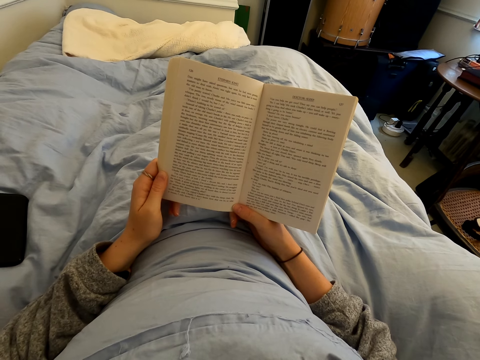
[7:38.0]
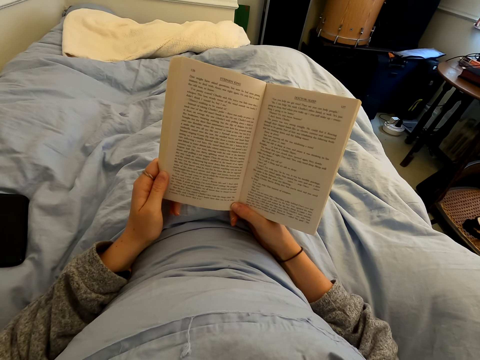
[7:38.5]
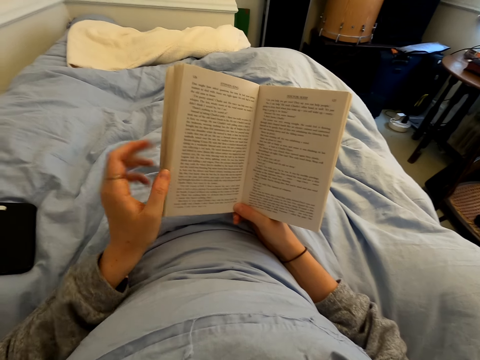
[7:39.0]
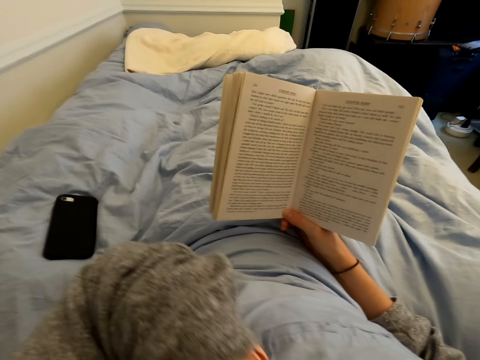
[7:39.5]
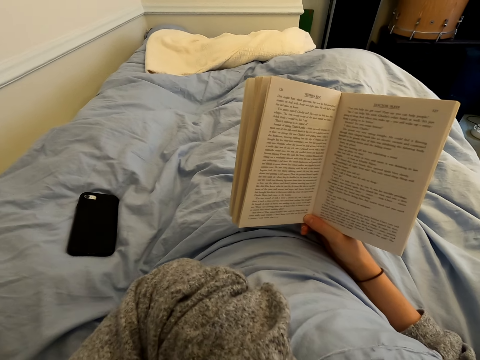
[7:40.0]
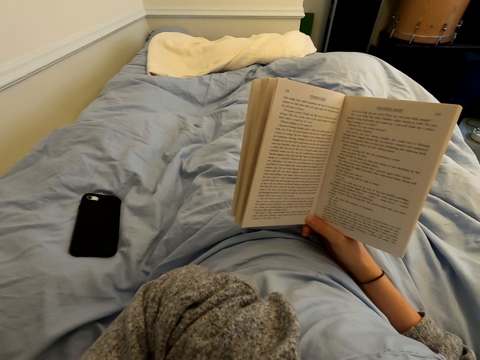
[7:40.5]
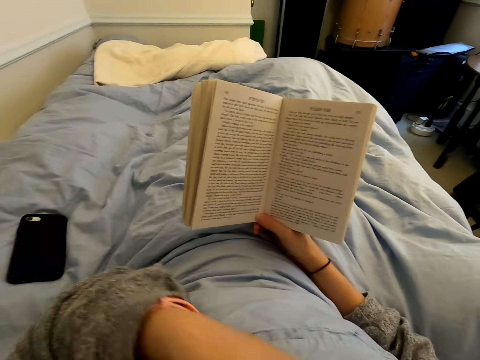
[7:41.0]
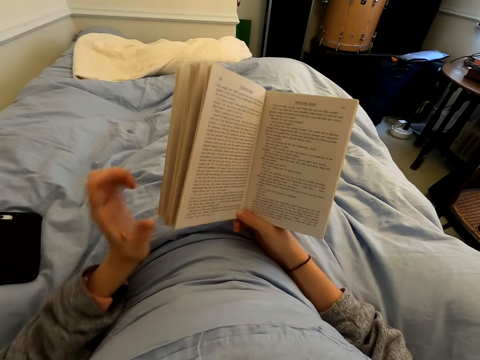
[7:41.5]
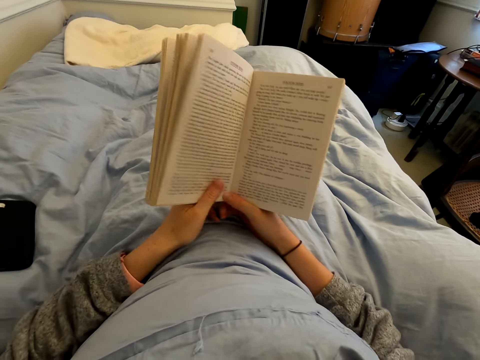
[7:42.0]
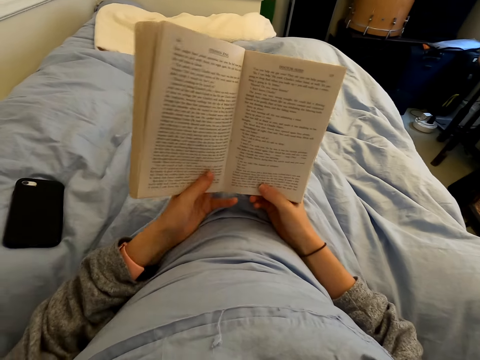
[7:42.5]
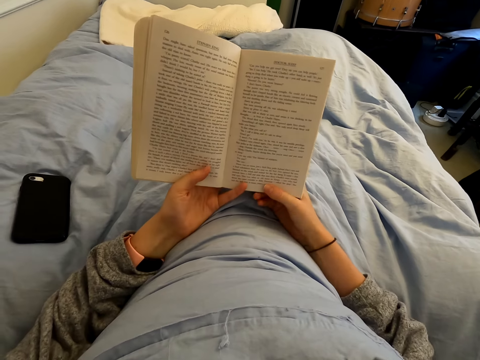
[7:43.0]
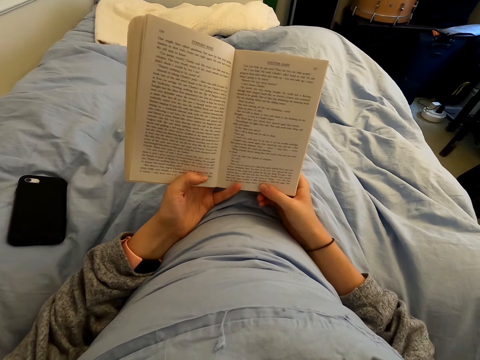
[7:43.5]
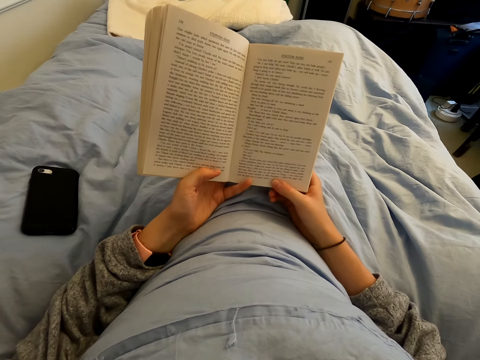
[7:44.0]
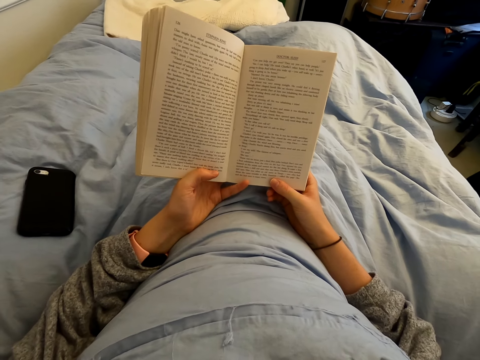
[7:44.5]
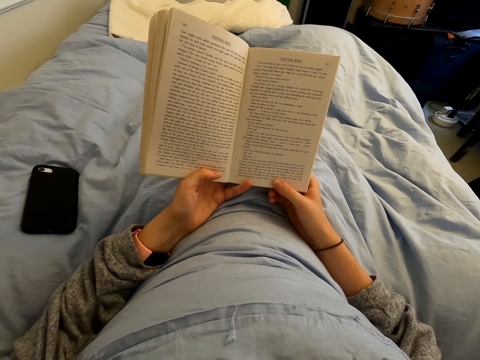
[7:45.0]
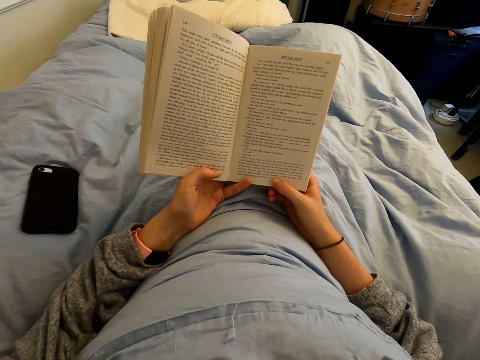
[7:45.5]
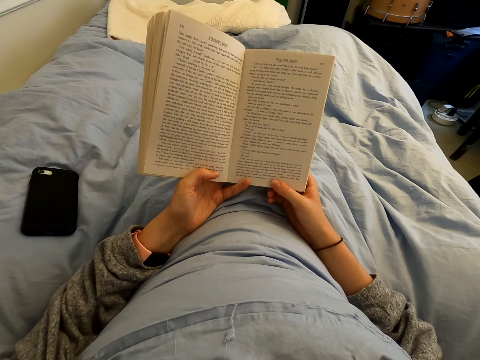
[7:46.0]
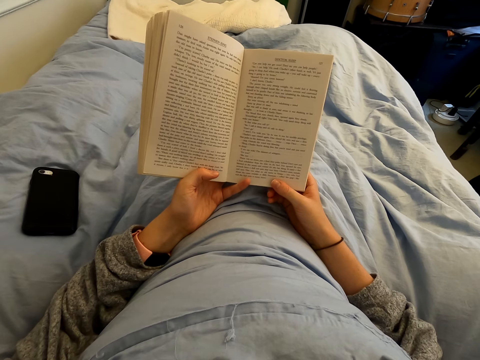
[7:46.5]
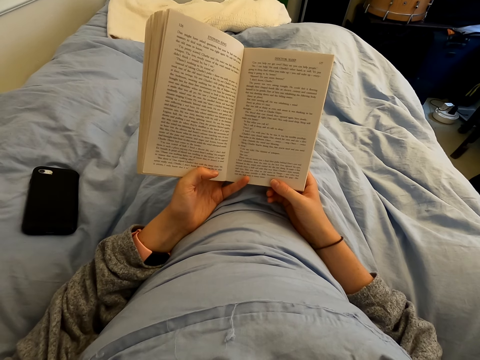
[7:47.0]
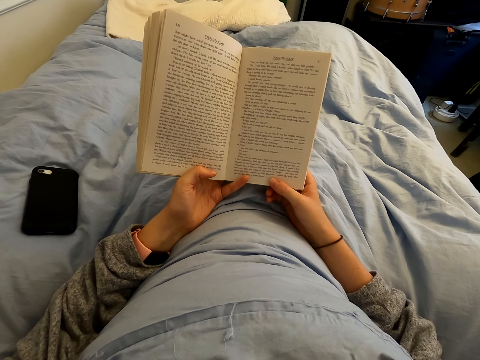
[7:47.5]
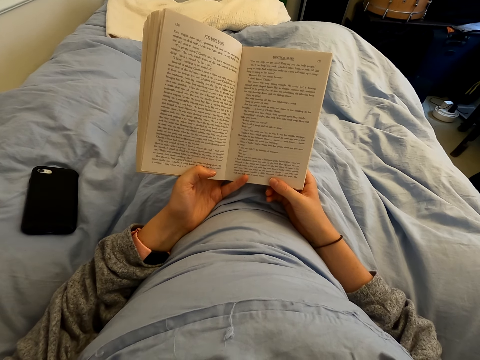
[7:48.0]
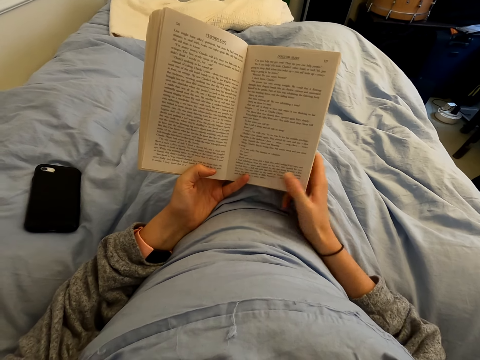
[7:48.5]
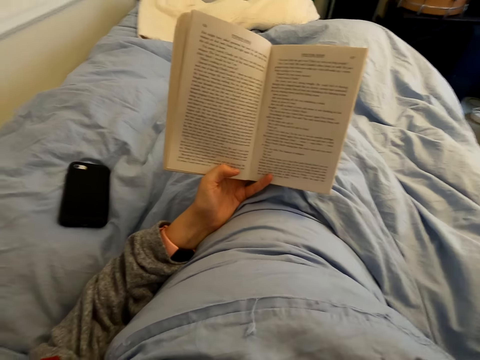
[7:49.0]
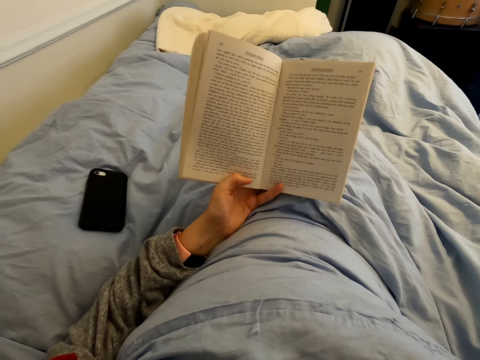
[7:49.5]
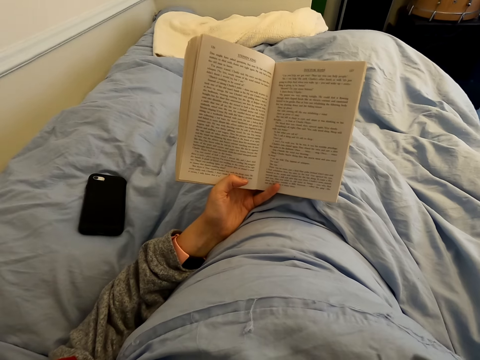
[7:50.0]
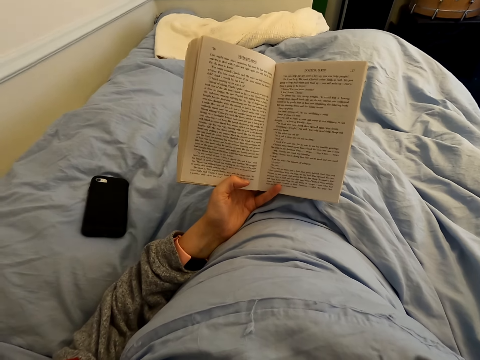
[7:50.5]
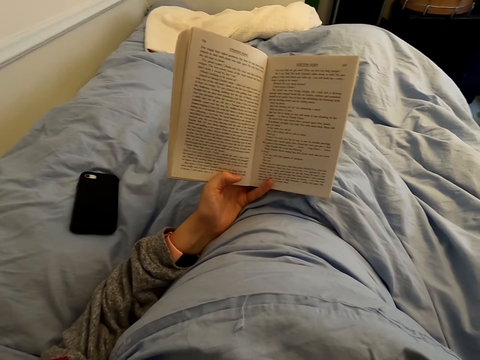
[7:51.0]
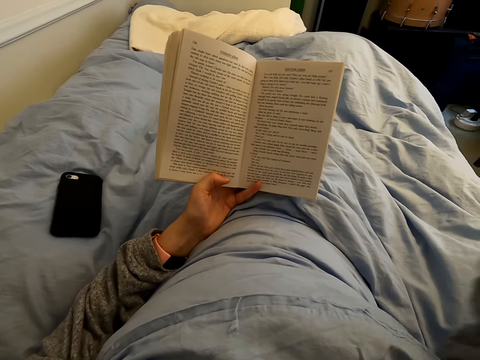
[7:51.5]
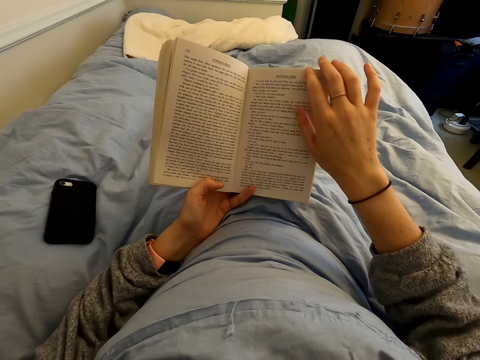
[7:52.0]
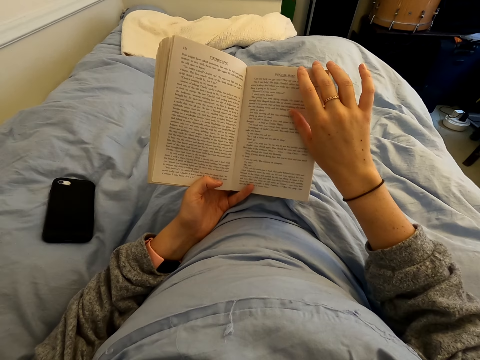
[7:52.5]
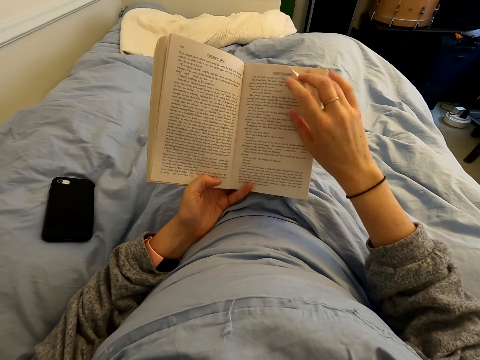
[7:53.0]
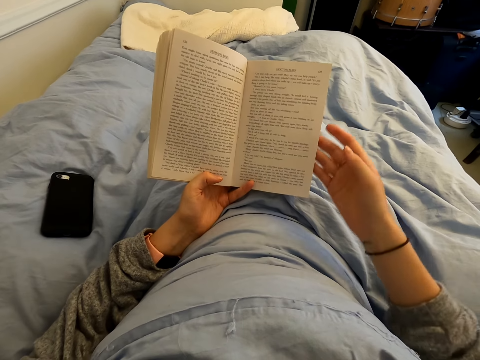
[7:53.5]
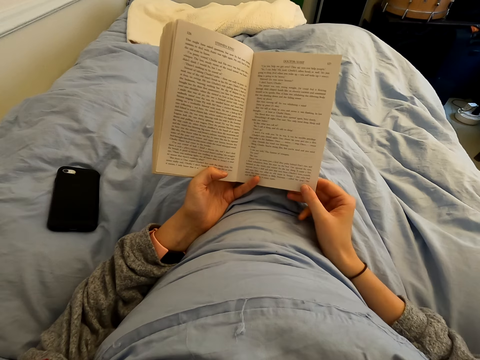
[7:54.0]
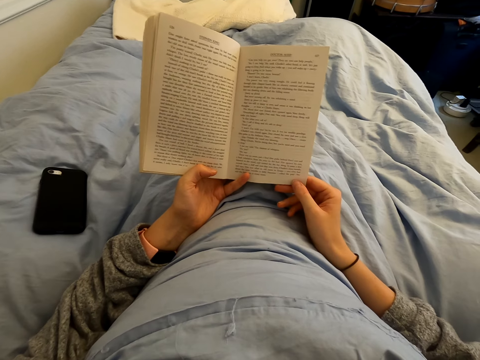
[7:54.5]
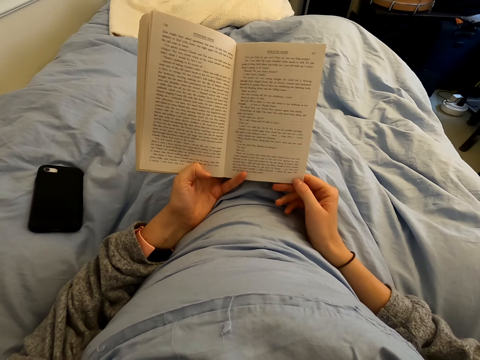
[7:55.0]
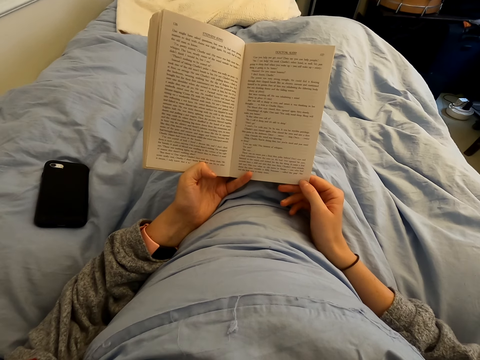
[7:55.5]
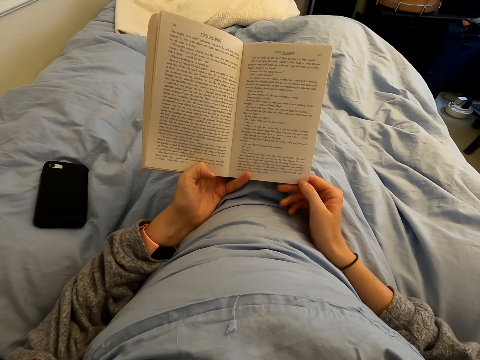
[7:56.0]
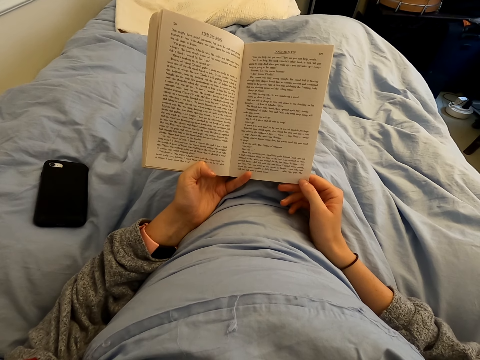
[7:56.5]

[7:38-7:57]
The camera wearer scratches his face. He scratches his face again. He holds a page. He reads the book.

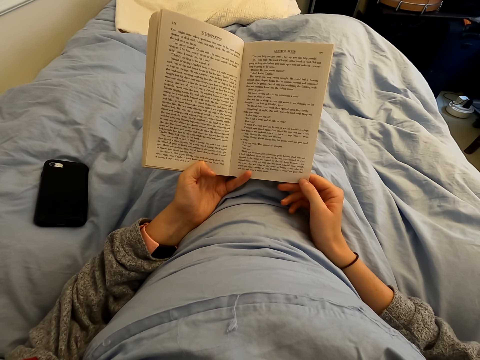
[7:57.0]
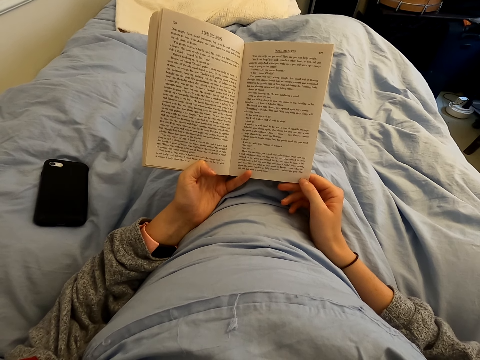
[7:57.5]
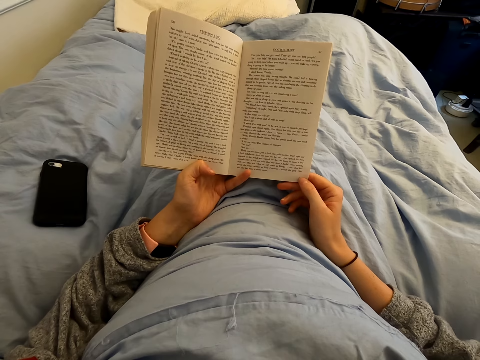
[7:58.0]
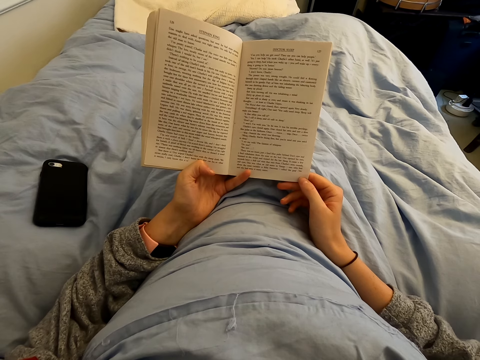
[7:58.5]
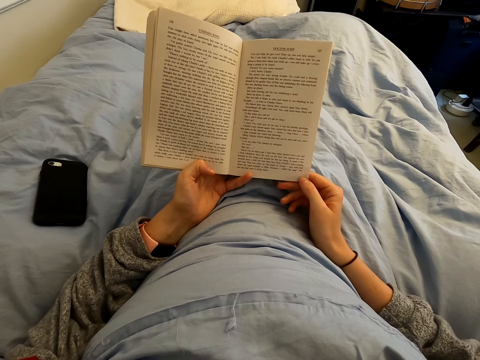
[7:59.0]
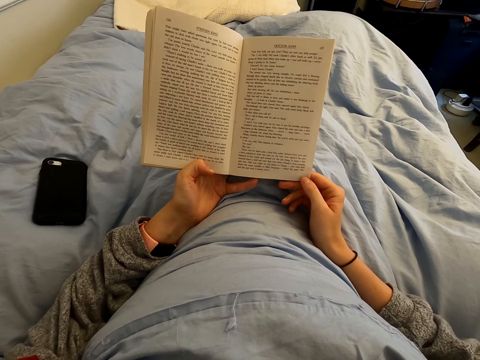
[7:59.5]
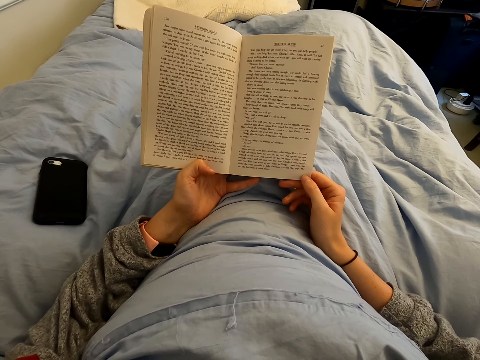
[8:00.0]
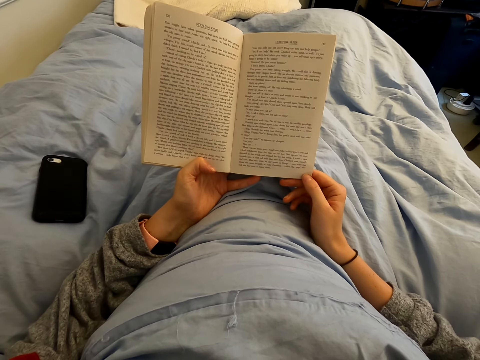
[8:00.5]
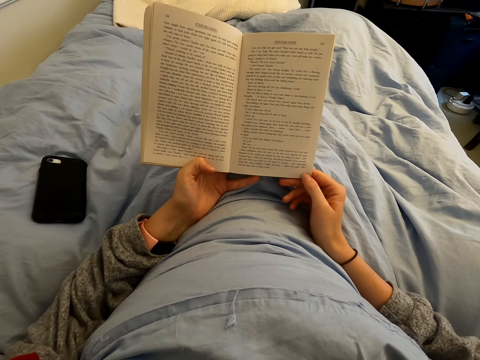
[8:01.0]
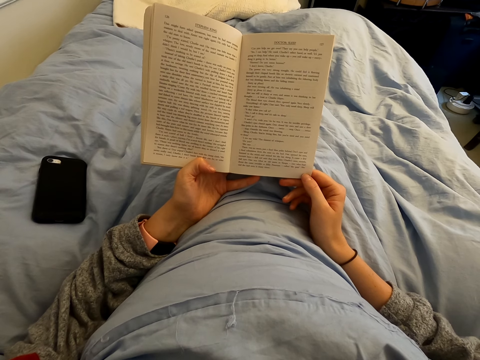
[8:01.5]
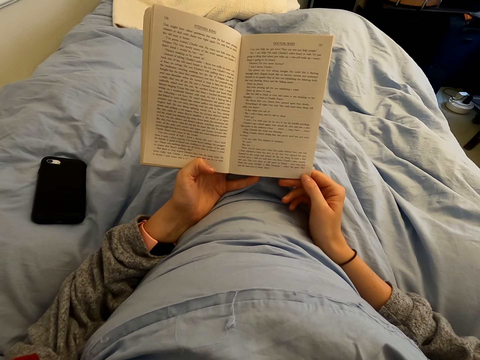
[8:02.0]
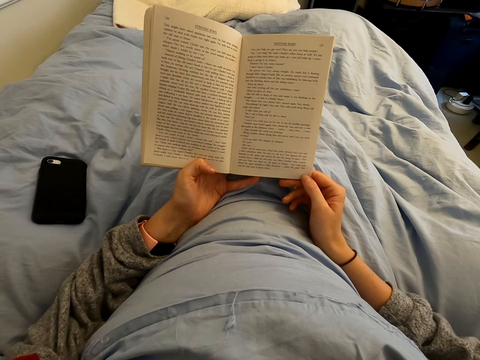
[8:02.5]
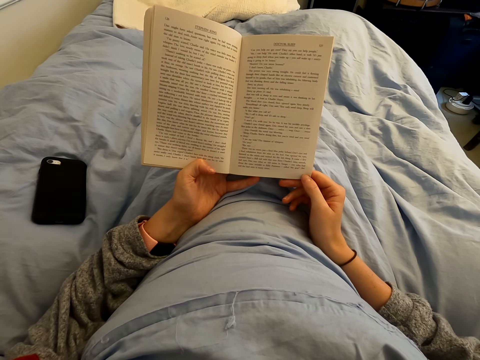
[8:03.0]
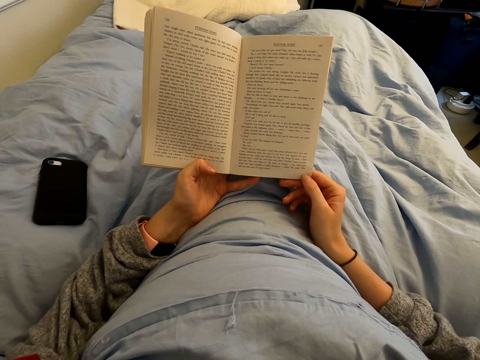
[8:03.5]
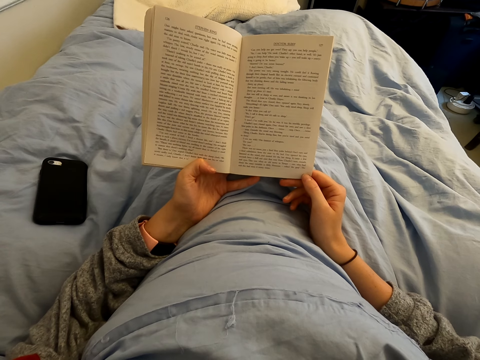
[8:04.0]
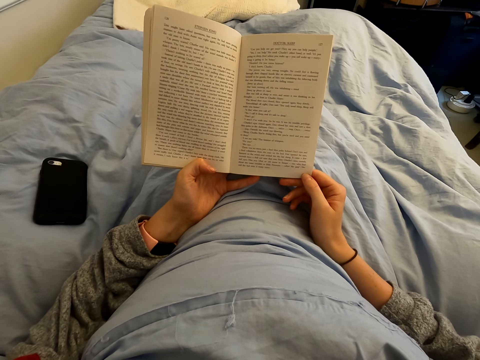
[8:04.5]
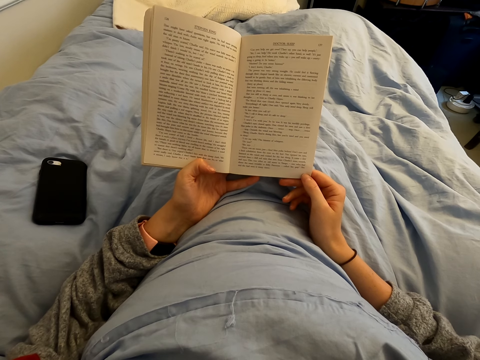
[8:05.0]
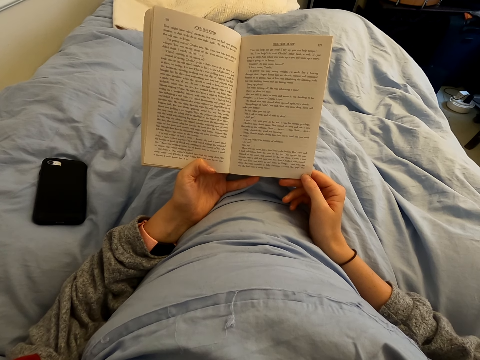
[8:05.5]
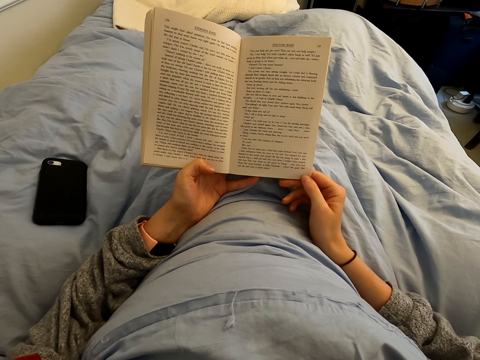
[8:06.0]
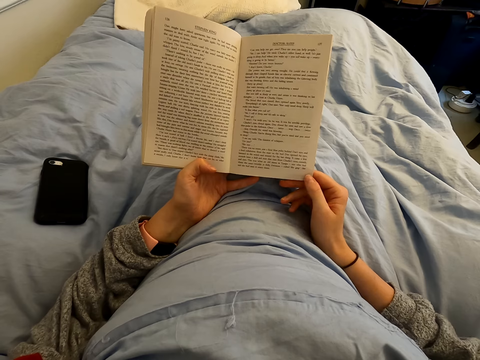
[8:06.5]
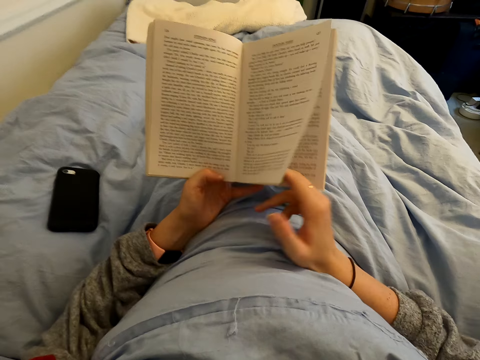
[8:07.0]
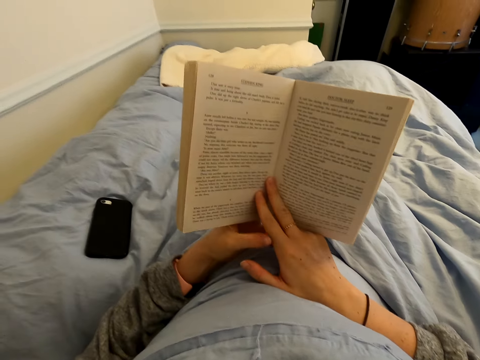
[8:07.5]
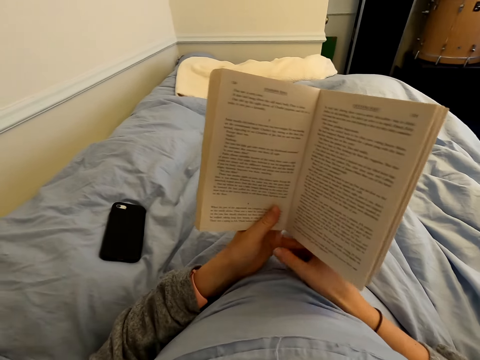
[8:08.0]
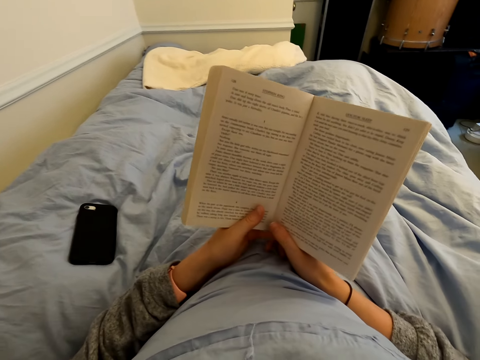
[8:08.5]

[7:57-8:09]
The camera wearer turns the page.
